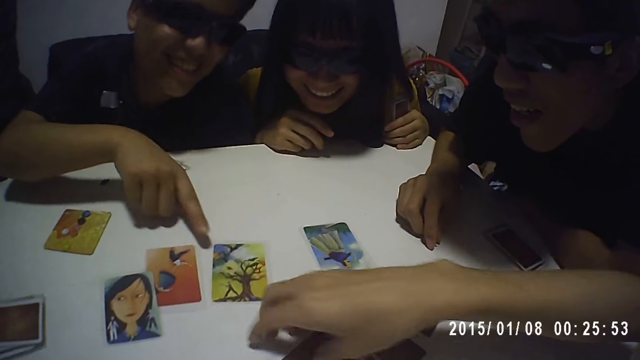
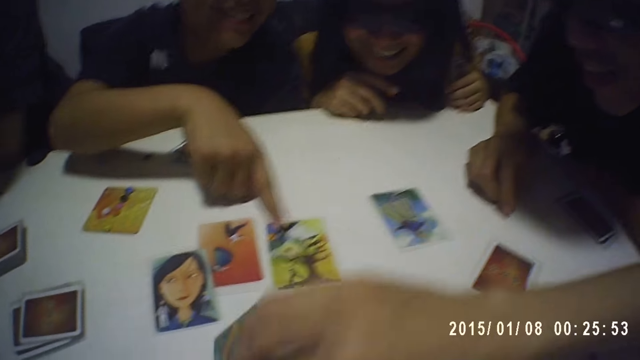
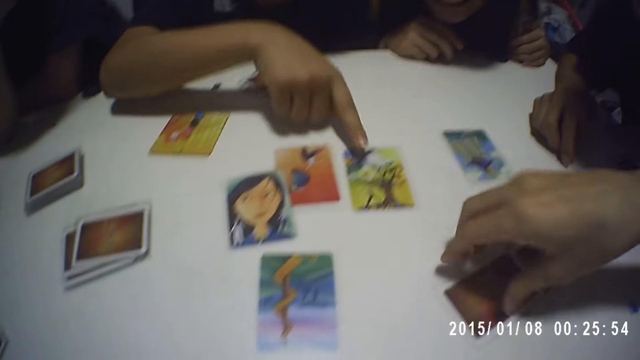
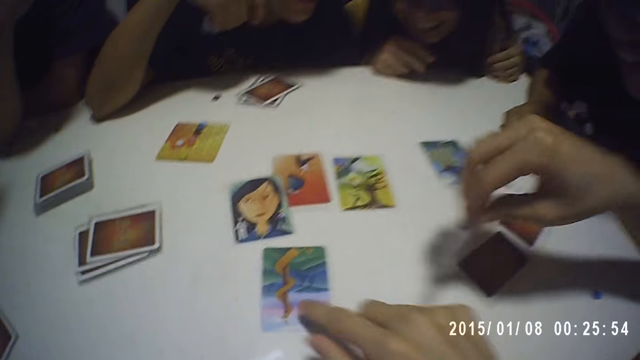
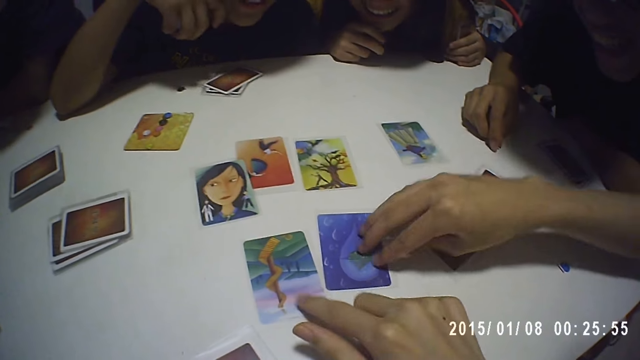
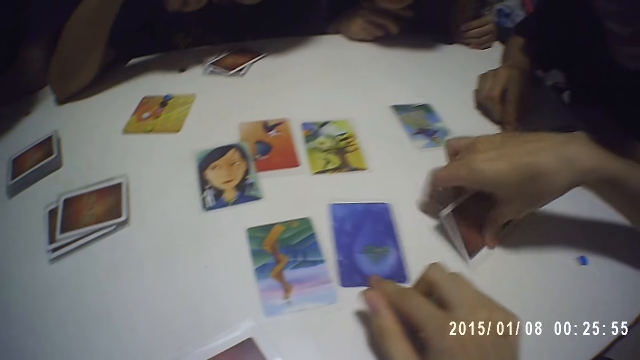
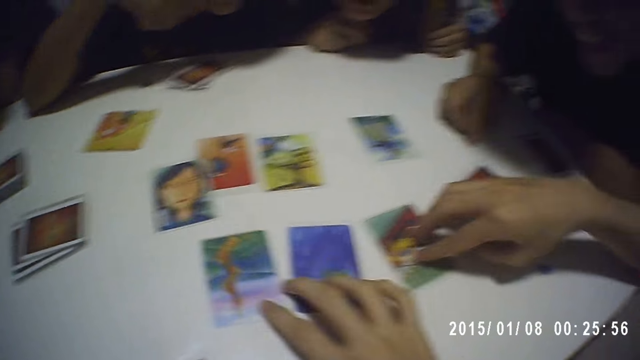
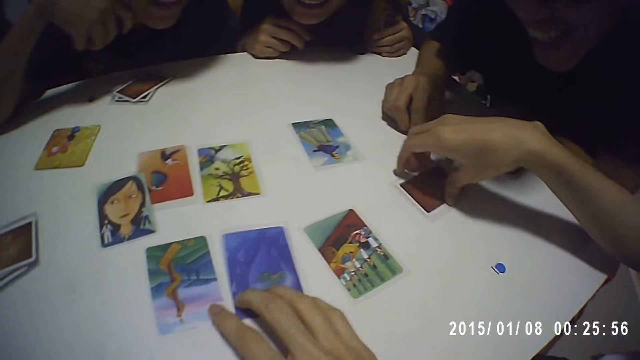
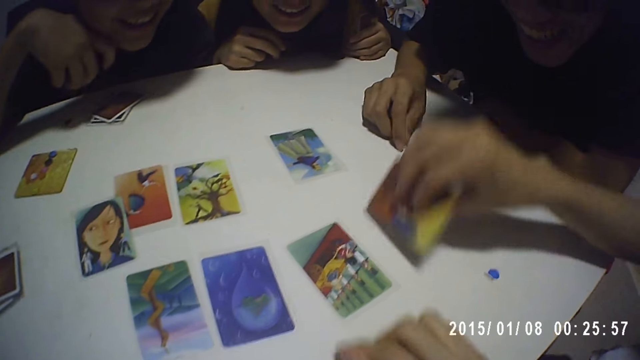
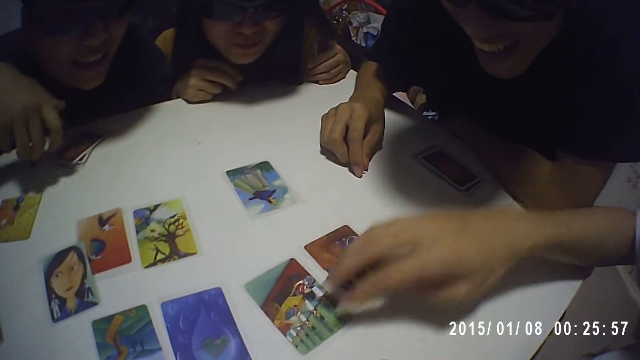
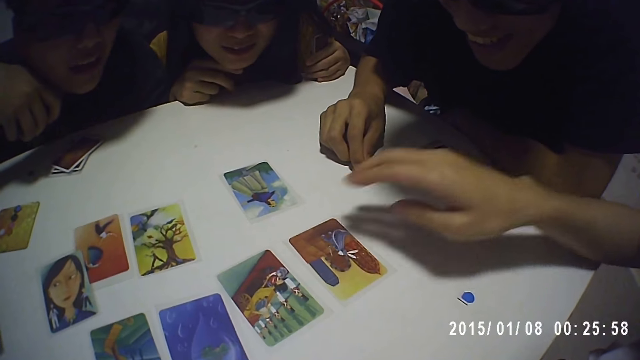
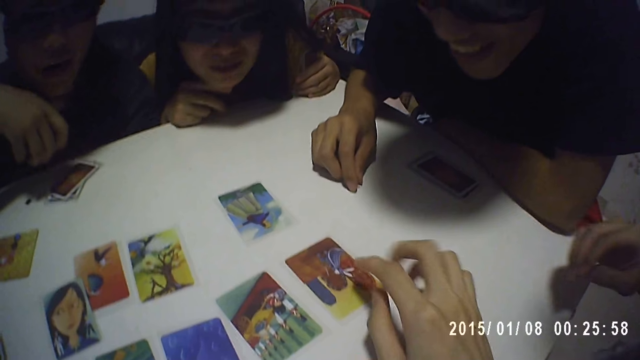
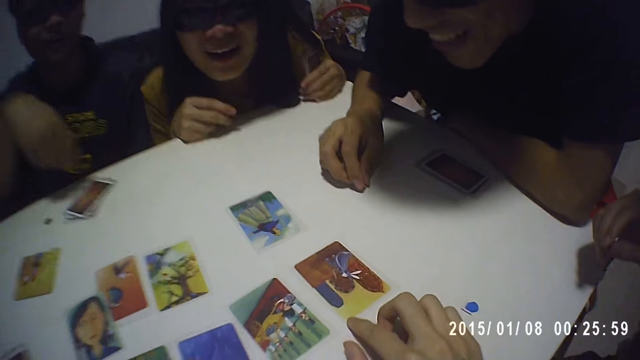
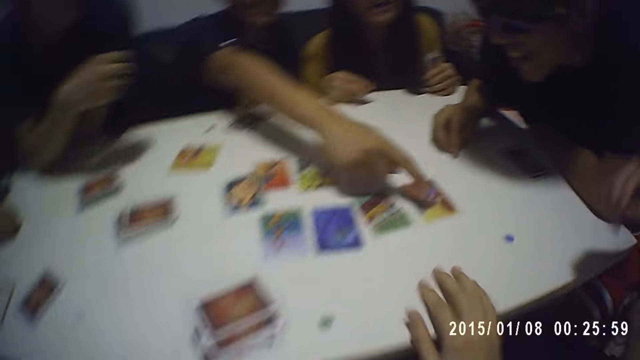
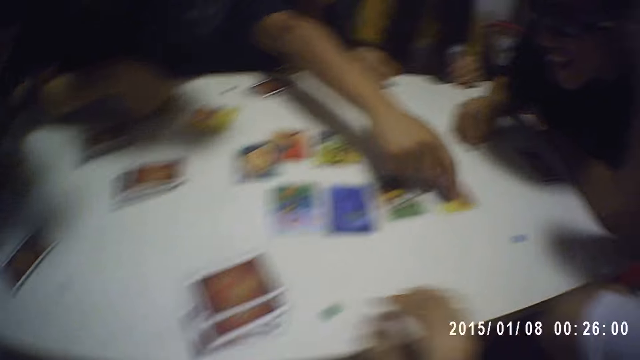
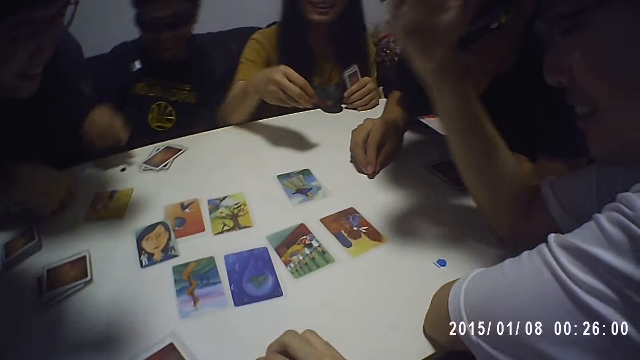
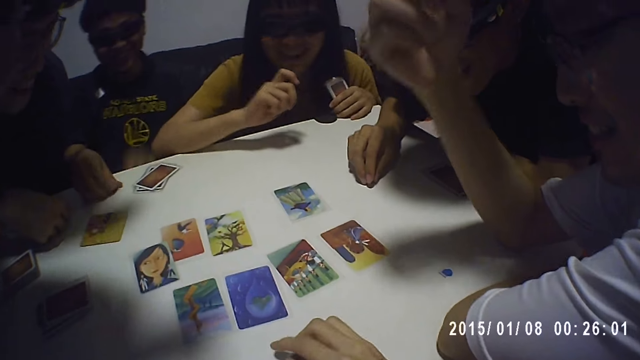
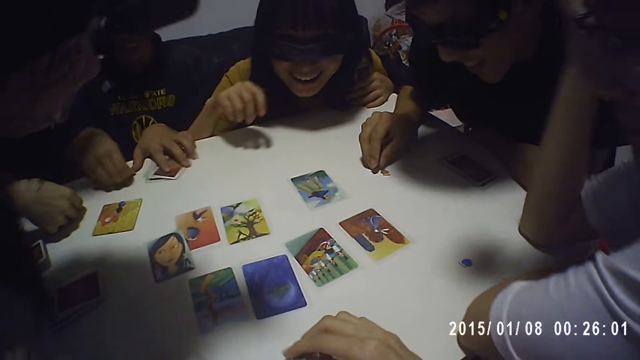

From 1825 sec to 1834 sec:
A man stares at the cards closely. Another man pulls a card on the table. A third man turns a card on the table, turns another card on the table and turns a card on the table. The camera wearer pulls cards on the table. The third man turns a card on the table. The camera wearer positions cards on the table. The third man turns a card on the table. The first man stares at the cards closely. The second man stares at the cards. A lady stares at the cards on the table. The third man pushes cards on the table. The camera wearer points at a card on the table. The second man points at a card on the table. A man touches a card on the table. The camera wearer takes a card token on the table. The second man takes a card token on the table.

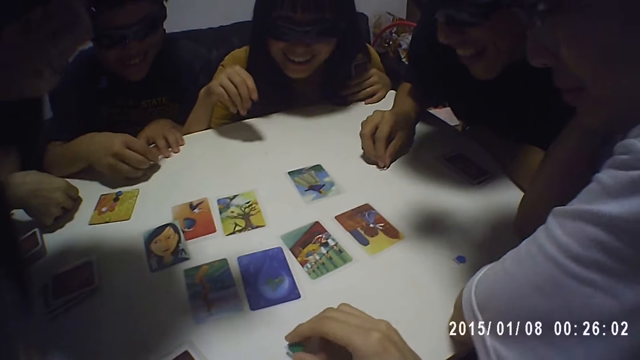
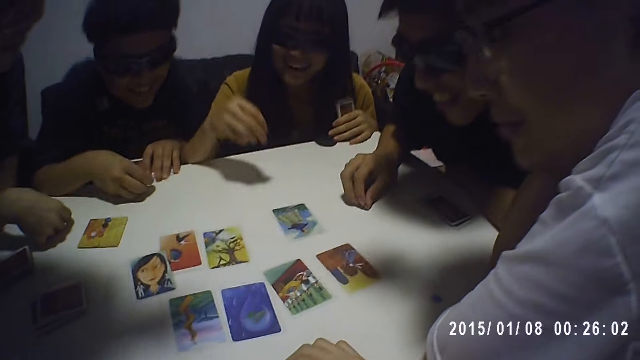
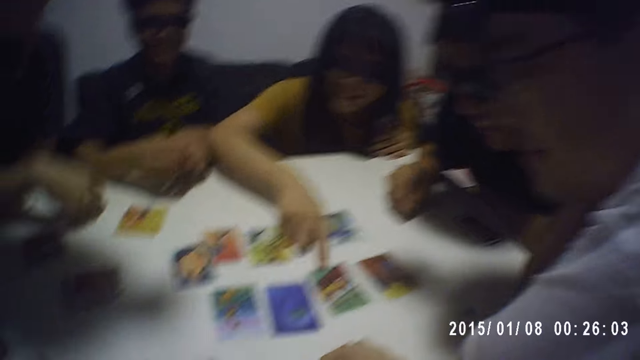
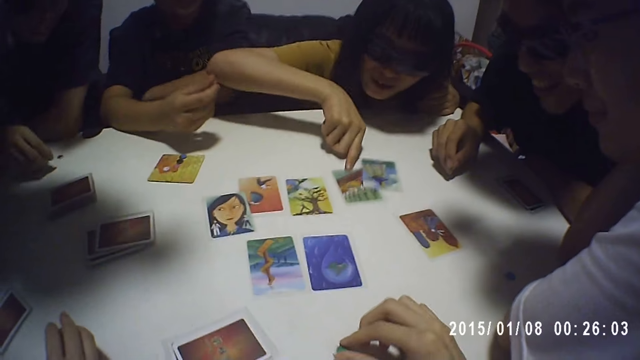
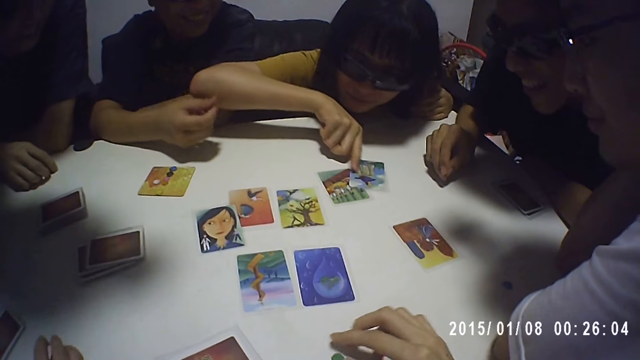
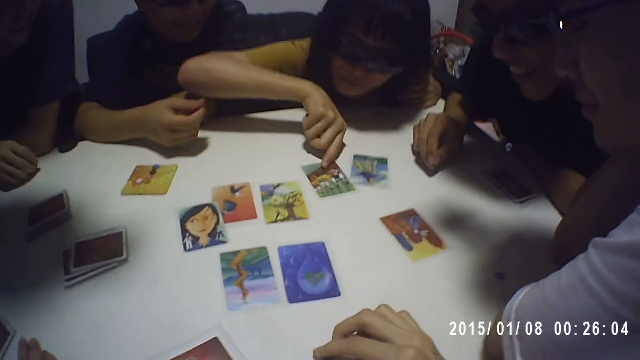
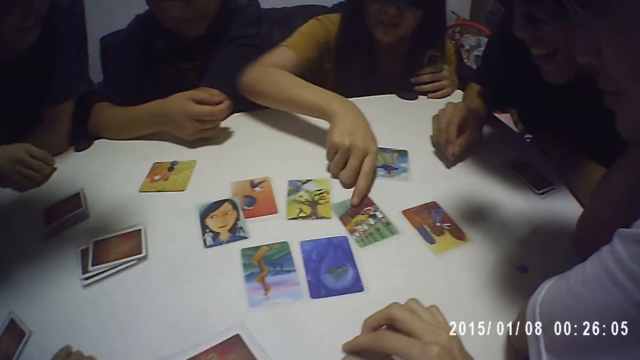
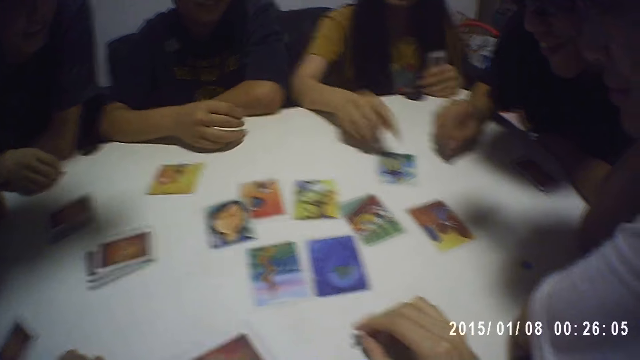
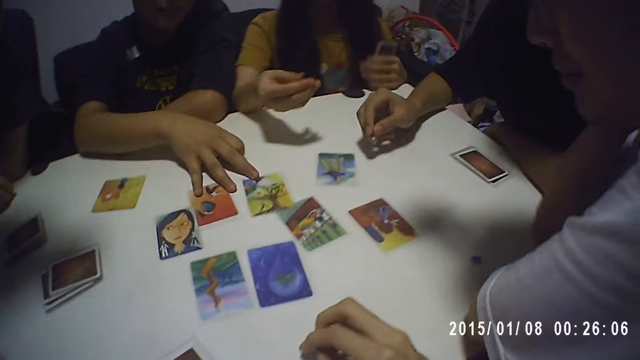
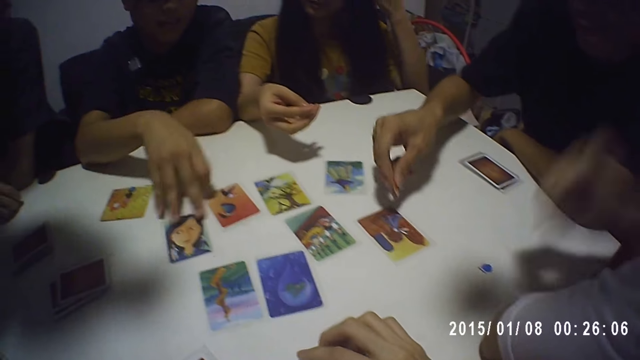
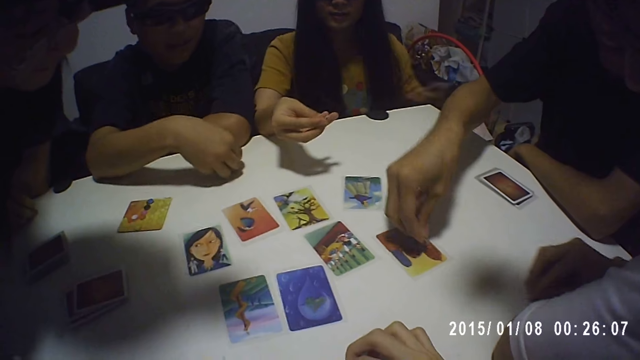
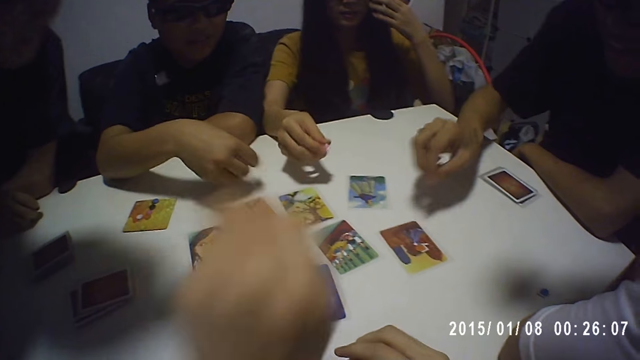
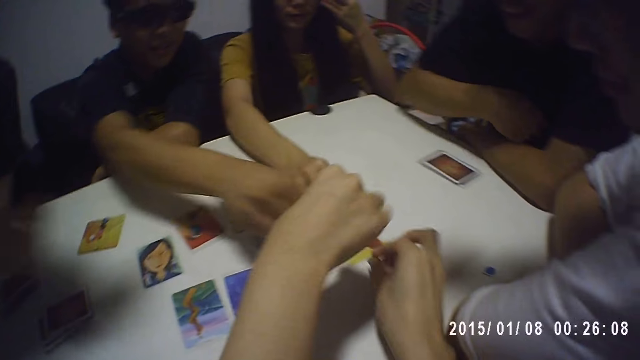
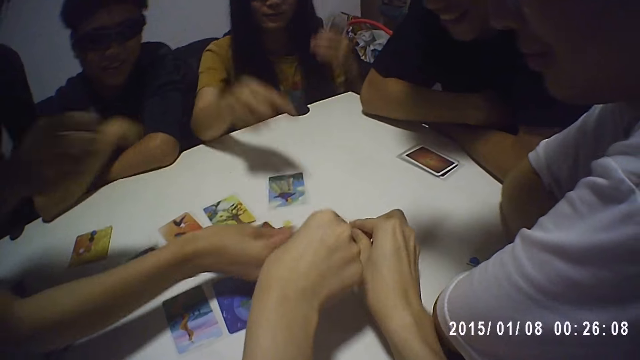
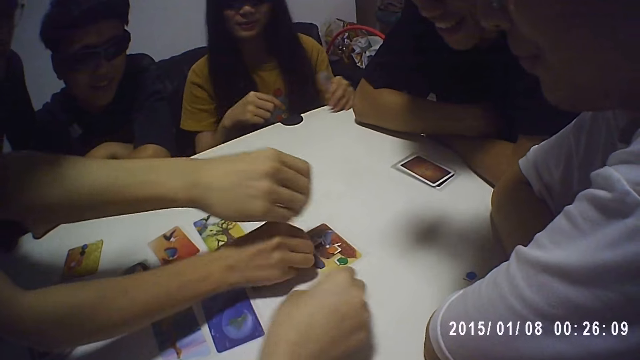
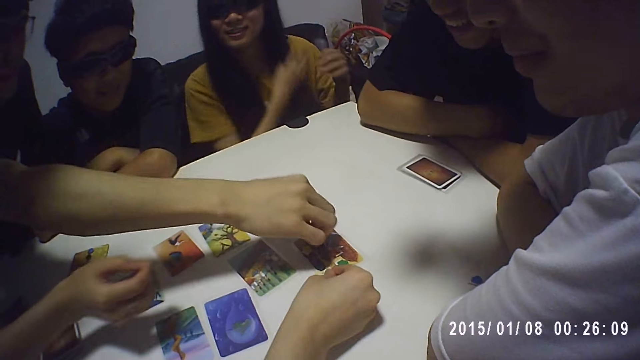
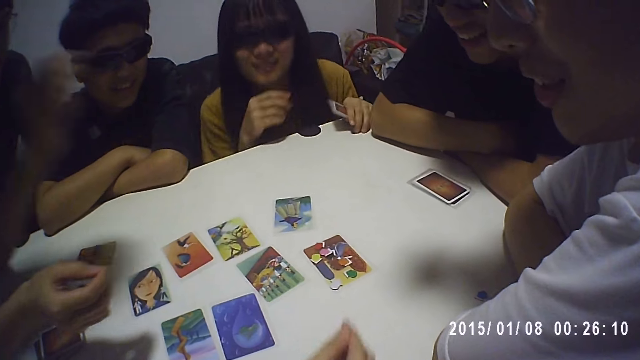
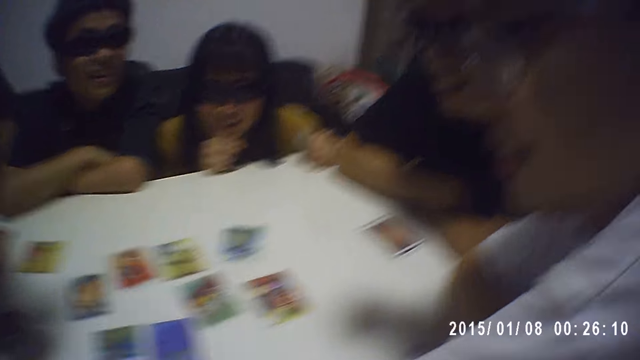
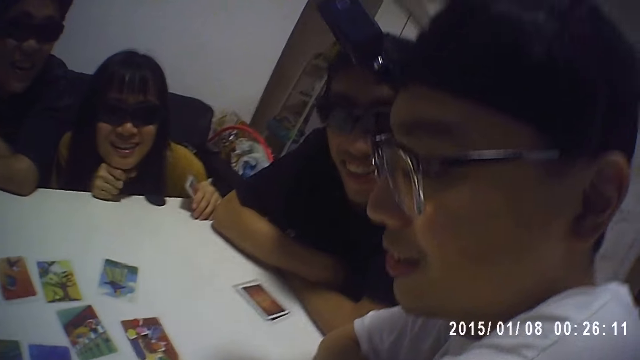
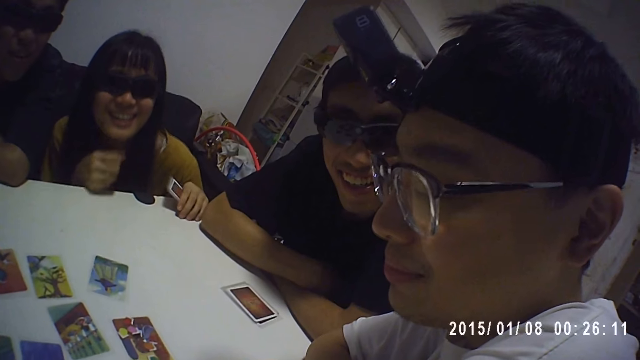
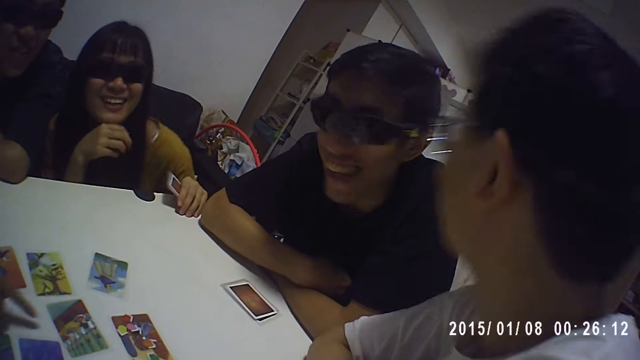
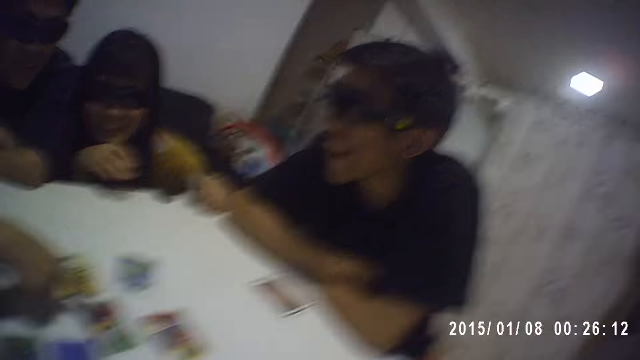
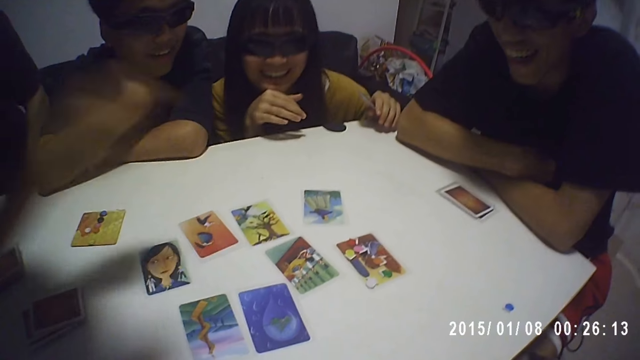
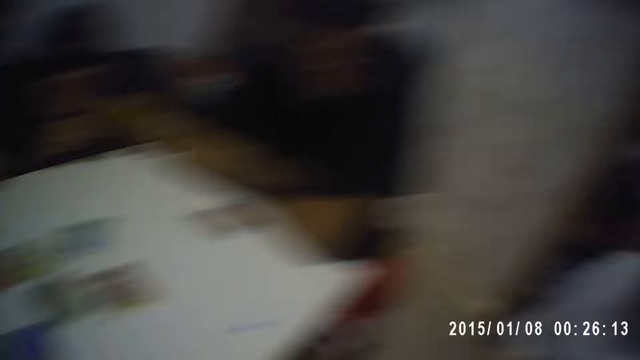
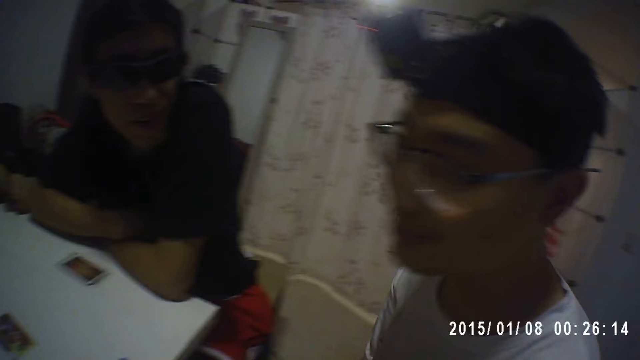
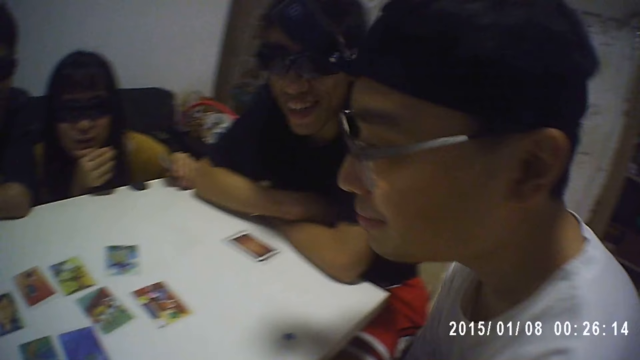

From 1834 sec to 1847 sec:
A man takes a card token on the table. A lady pulls a card on the table. Another man touches a card on the table. A third man takes a card token on the table. The lady pushes cards on the table. A fourth man positions cards on the table. The second man touches a card on the table. The first man drops a token on a card on the table. A fifth man takes a card token on the table. The fourth man drops a token on a card on the table. The first lady drops a token on a card. The camera wearer drops a token on a card. Another lady drops a token on a card. The third man drops a token on a card on the table. A third lady drops a token on a card. The first lady stares at the cards on the table. The fourth man stares at the cards on the table. The first man stares at the cards on the table. The fifth man stares at the cards on the table. The second lady points at the cards on the table.
